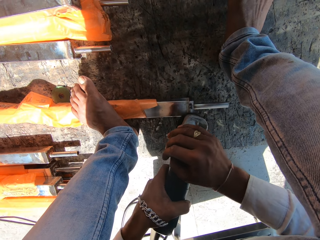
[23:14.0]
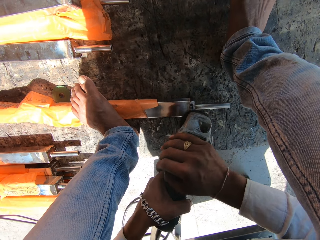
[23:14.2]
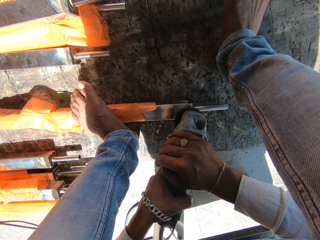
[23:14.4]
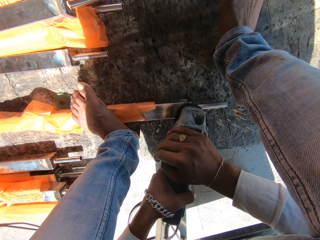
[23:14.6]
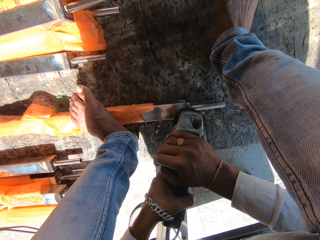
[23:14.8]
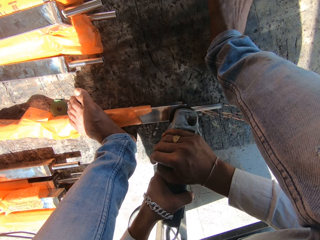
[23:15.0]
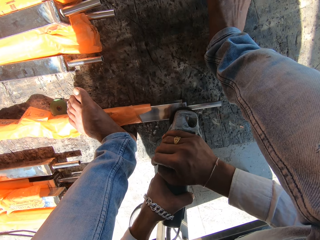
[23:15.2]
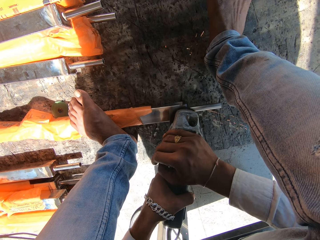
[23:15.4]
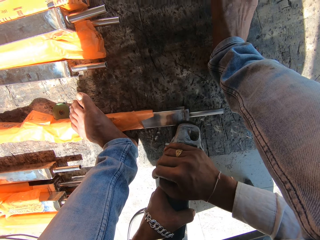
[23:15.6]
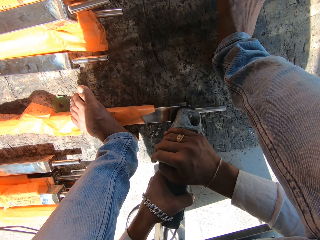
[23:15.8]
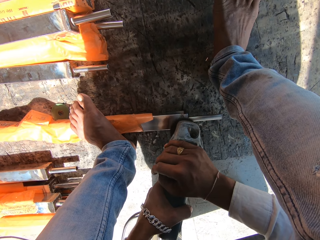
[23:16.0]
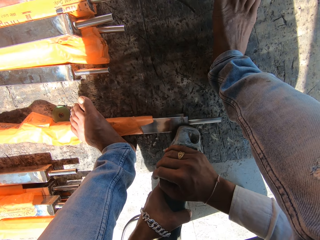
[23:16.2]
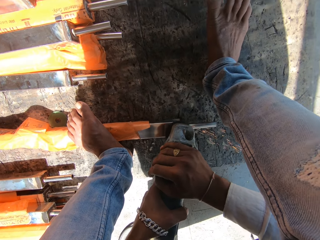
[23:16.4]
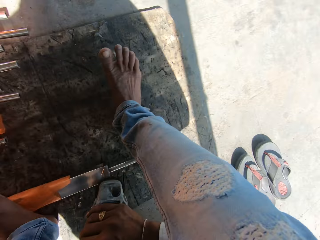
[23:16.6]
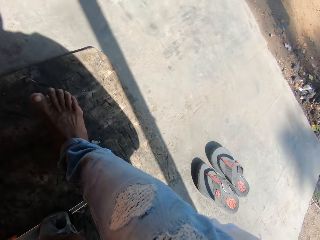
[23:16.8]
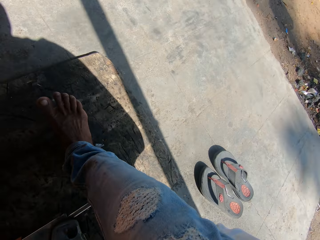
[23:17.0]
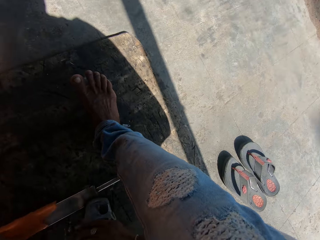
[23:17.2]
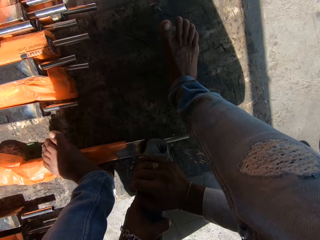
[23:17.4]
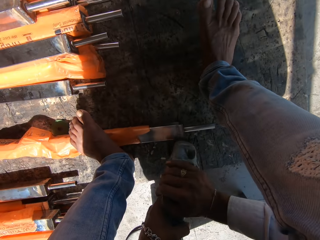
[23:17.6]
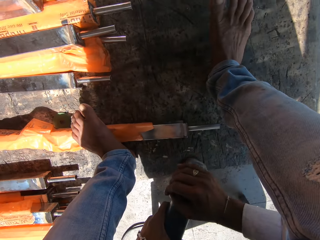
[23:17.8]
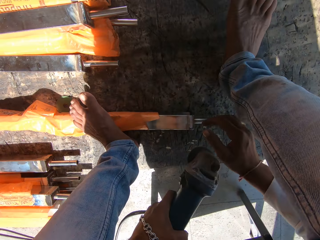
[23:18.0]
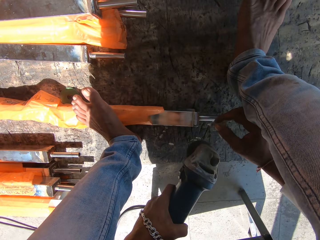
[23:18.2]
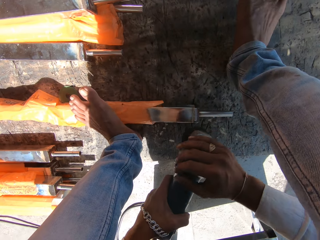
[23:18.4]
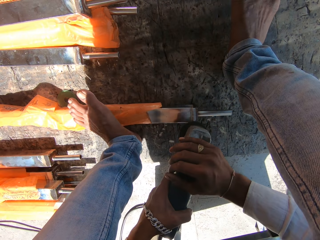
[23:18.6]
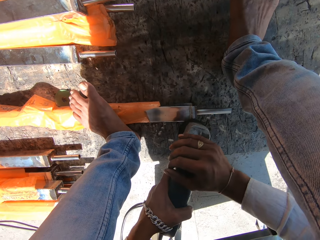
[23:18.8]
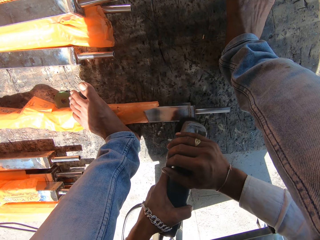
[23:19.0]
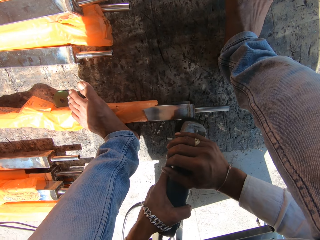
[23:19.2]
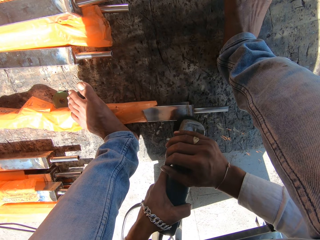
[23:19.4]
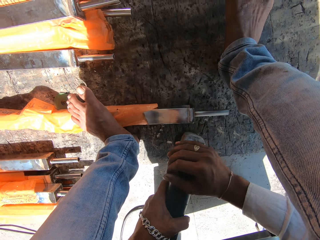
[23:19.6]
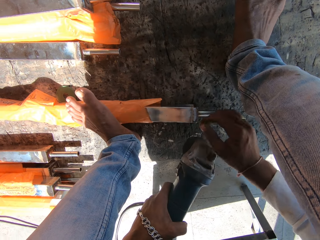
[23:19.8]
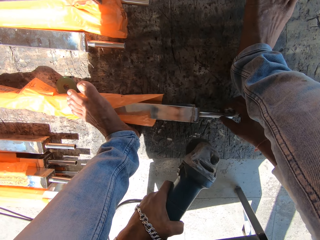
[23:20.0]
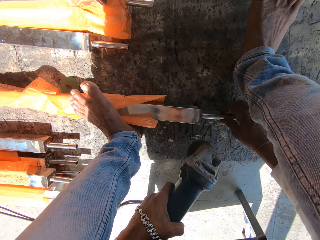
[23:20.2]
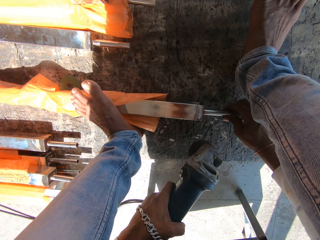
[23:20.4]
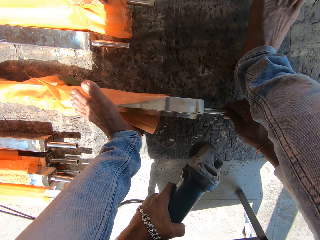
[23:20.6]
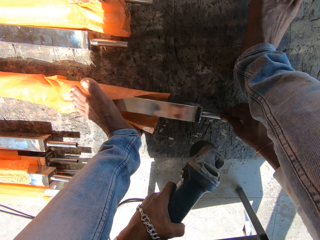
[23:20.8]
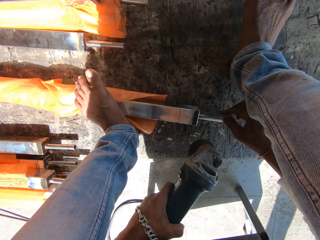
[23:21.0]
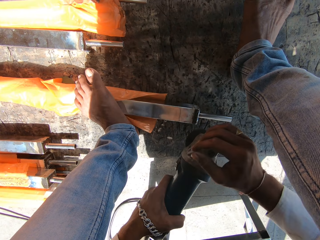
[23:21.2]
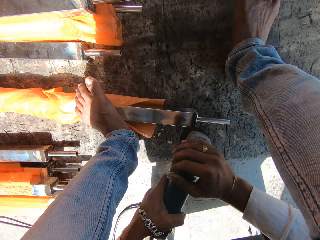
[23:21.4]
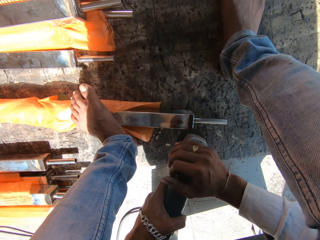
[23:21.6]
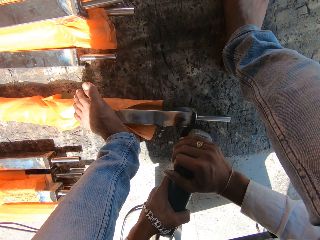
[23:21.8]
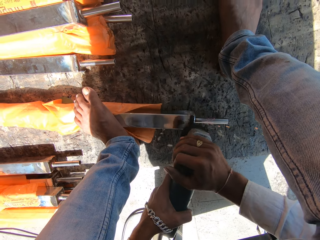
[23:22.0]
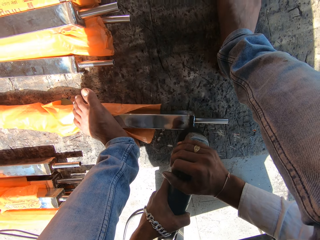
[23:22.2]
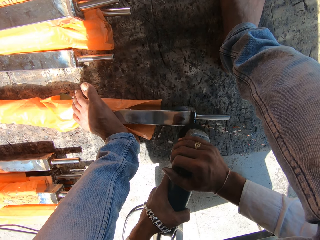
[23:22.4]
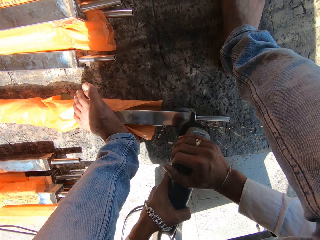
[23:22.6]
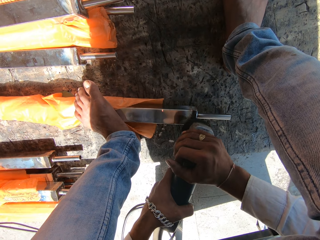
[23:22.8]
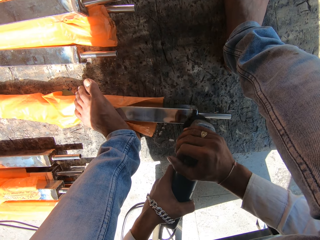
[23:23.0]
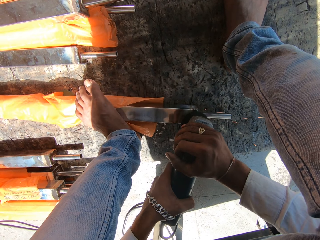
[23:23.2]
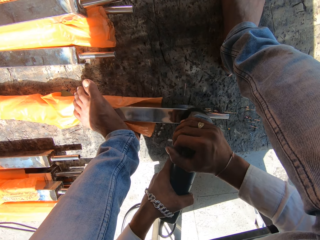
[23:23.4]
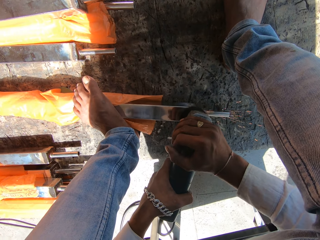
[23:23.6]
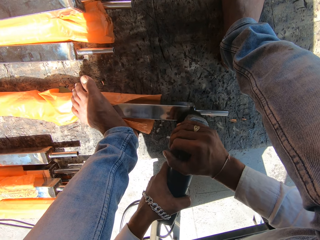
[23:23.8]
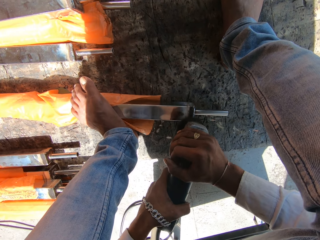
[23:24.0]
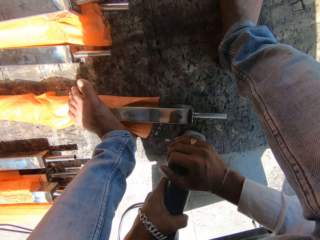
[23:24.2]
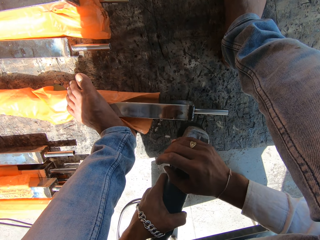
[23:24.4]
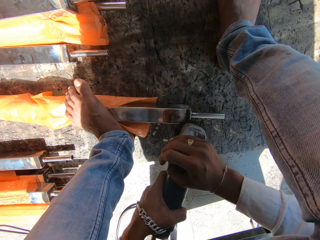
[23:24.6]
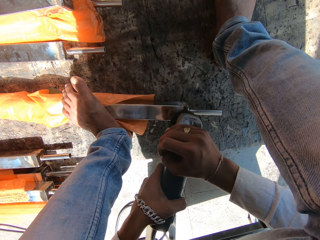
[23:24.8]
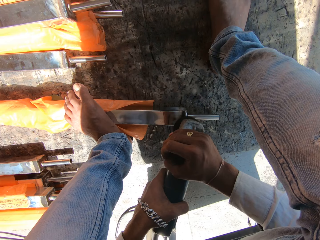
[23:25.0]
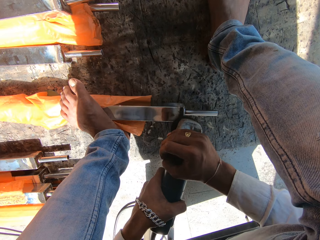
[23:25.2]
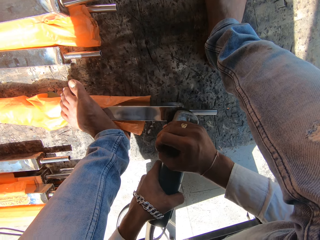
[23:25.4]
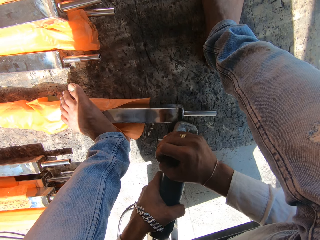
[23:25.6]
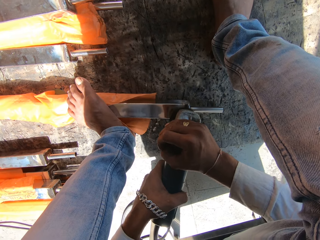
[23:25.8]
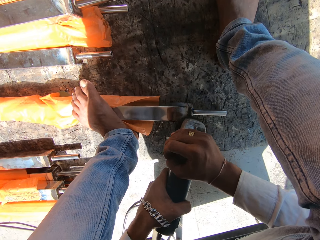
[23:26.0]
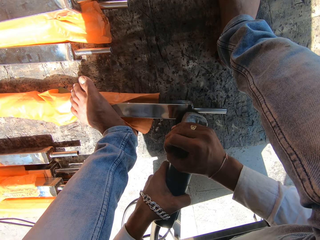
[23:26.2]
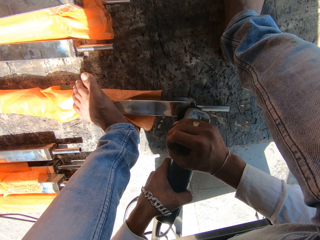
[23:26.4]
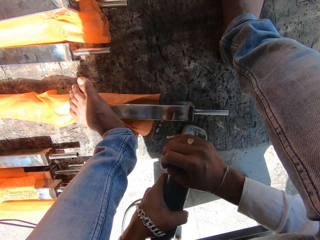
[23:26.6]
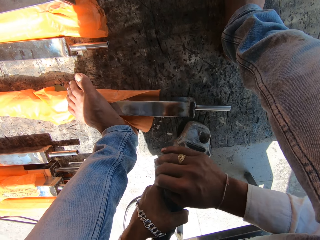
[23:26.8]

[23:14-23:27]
The camera wearer looks to his right. He turns the aluminum rail on the ground with his right hand. He touches the small part of the metal rod. He polishes the aluminum rail with the angle grinder in both hands.

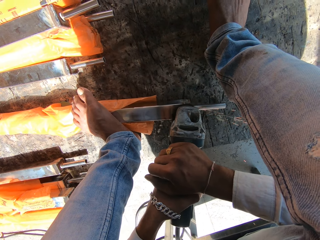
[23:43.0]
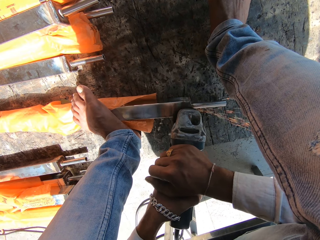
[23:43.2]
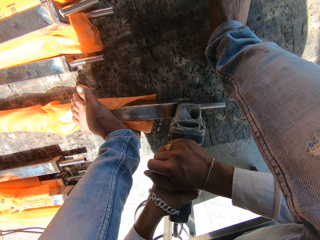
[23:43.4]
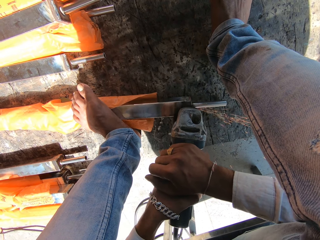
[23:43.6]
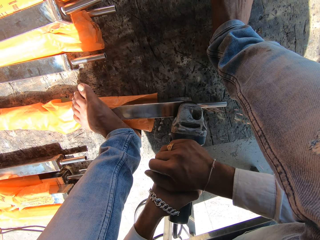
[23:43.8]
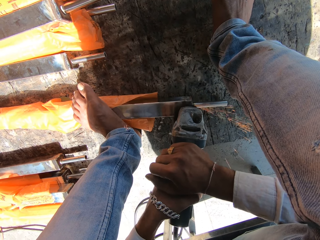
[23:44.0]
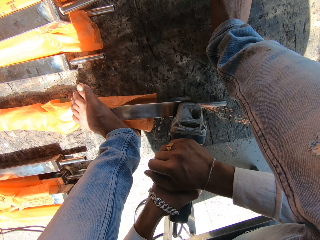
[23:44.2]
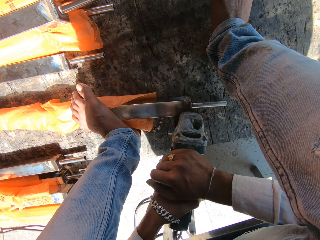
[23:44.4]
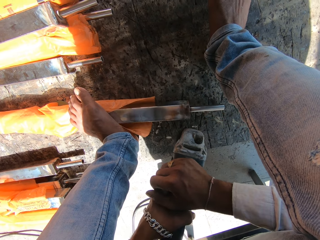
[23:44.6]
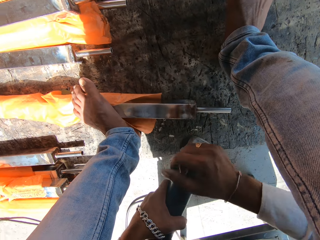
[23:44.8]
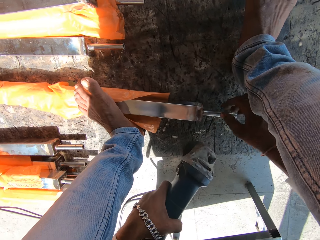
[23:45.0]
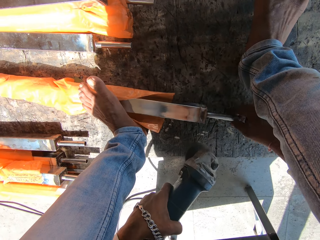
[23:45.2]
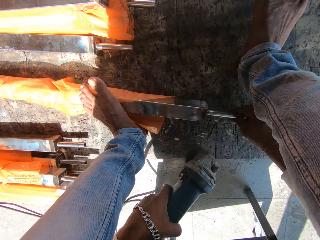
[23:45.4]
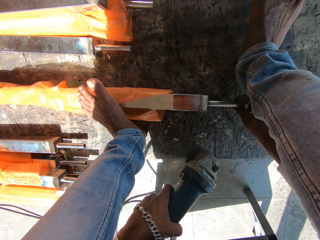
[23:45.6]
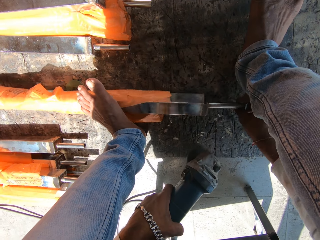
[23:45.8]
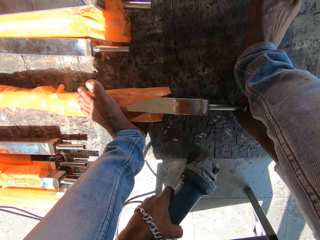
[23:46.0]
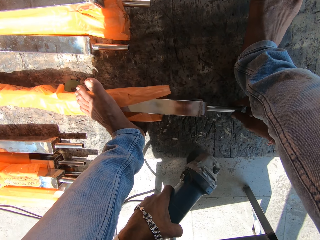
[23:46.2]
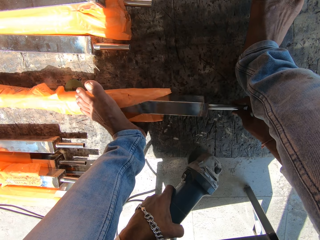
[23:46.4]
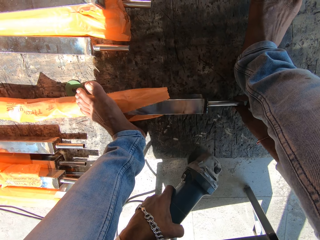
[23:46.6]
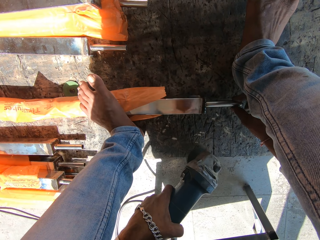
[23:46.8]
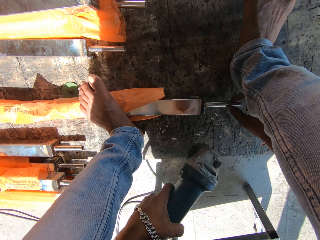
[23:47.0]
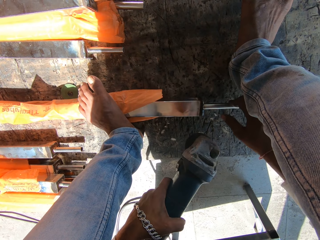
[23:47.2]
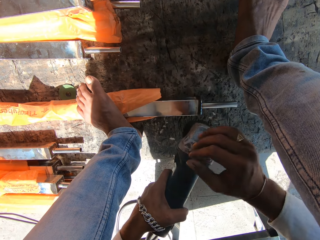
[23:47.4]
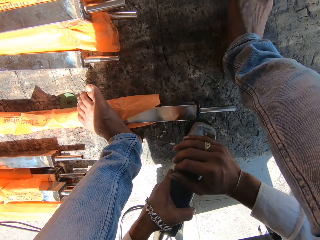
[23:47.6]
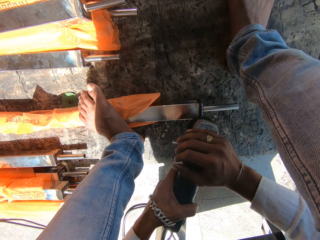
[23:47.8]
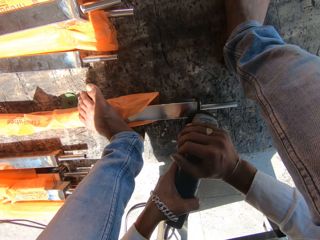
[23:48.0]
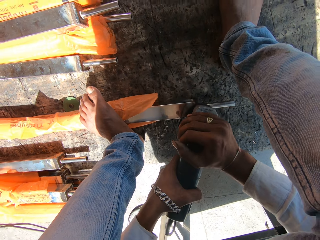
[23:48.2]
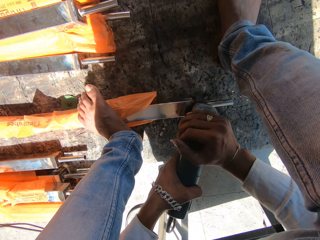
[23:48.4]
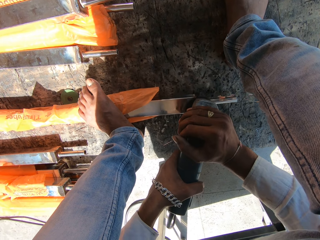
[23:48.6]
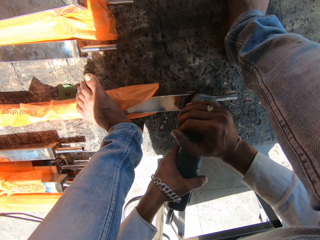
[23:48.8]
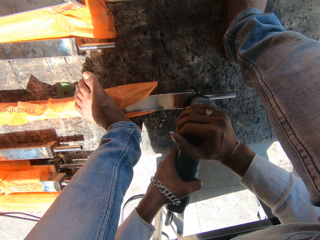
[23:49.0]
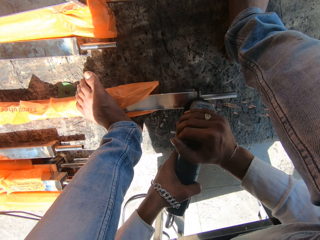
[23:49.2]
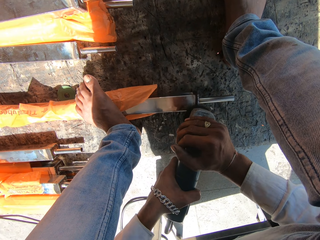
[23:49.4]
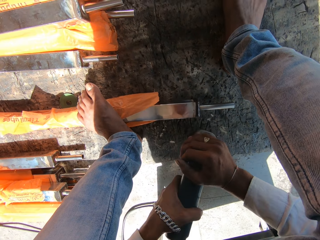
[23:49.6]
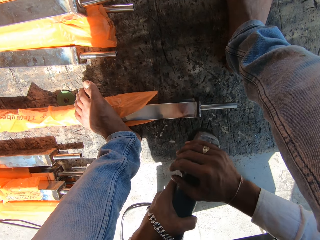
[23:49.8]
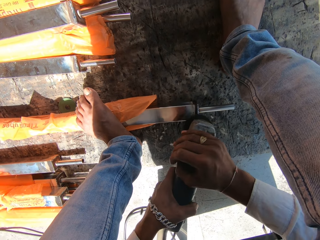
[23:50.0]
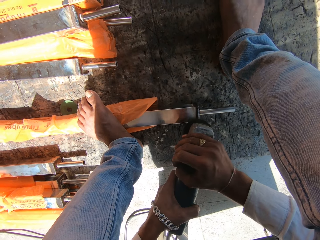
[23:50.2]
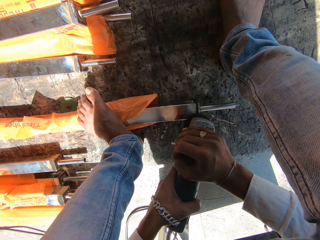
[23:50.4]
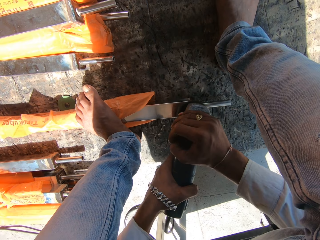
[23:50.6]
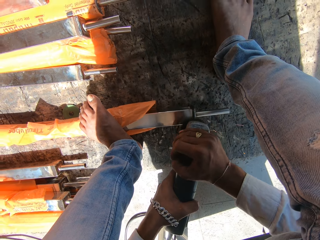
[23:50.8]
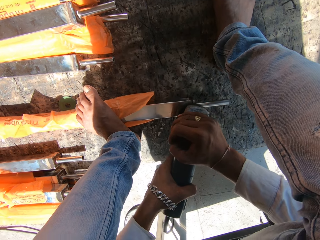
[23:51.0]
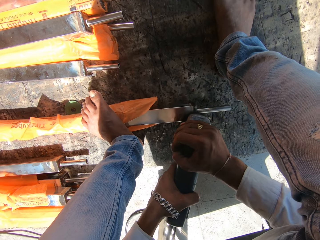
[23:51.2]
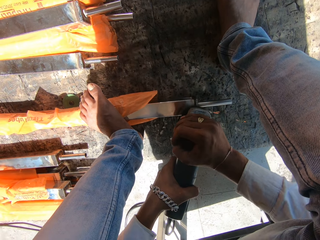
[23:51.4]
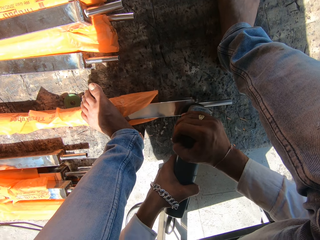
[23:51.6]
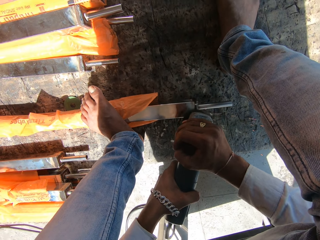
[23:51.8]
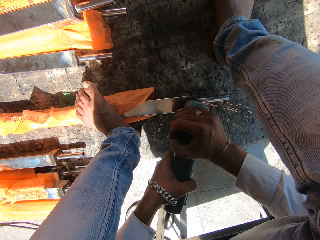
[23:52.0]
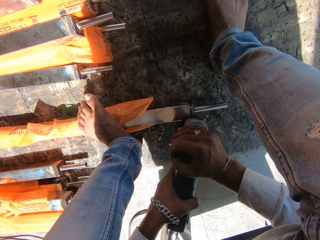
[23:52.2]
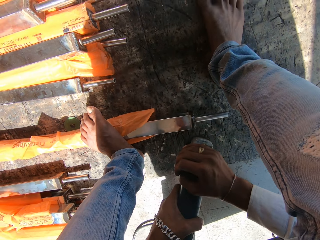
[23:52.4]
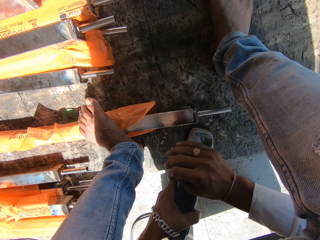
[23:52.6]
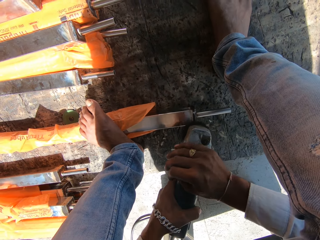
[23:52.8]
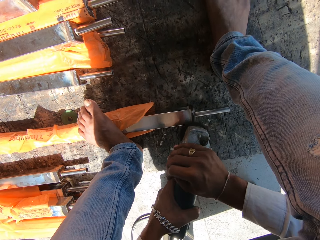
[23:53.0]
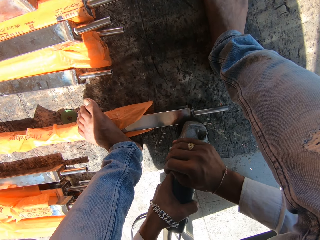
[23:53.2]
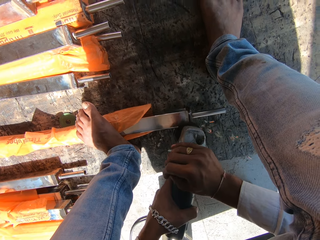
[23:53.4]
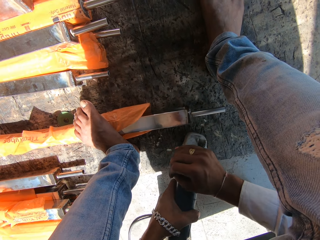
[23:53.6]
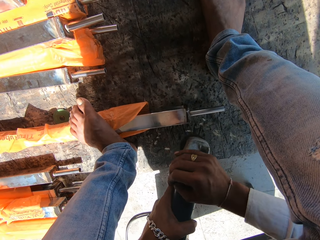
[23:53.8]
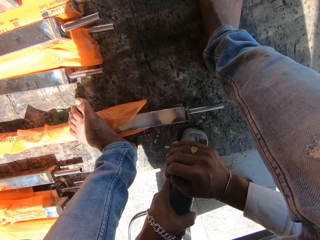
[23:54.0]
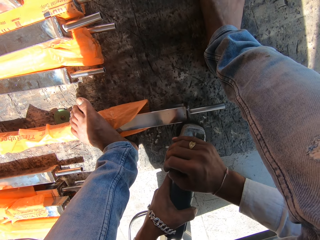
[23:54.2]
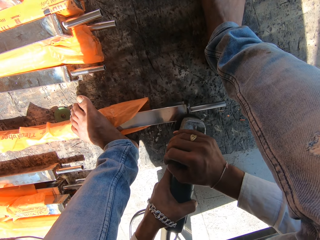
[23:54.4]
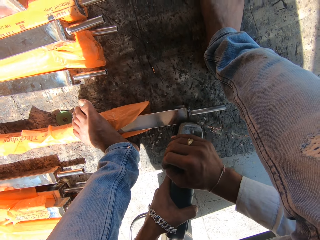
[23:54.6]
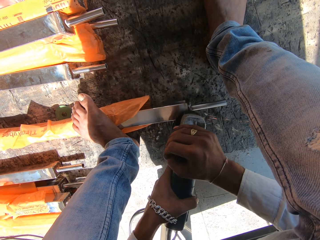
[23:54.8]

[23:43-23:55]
The camera wearer holds the angle grinder with his left hand. He turns the aluminum rail on the ground with his right hand. He touches the small part of the metal rod. He polishes the aluminum rail with the angle grinder in both hands.
